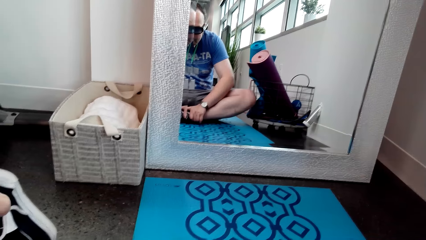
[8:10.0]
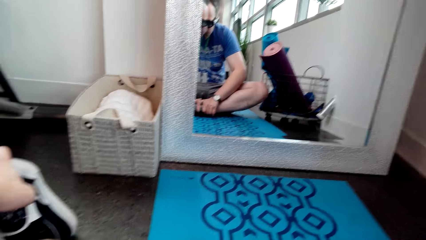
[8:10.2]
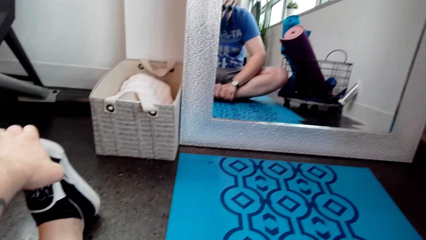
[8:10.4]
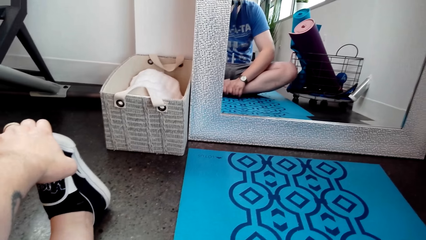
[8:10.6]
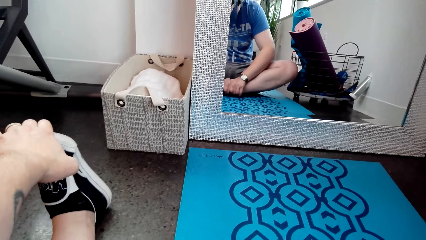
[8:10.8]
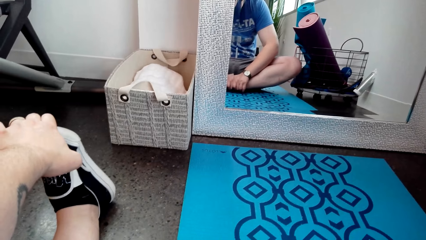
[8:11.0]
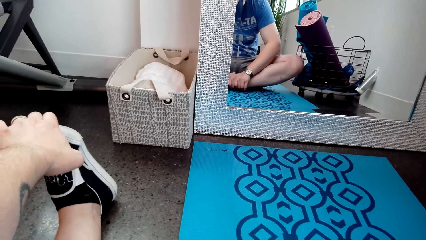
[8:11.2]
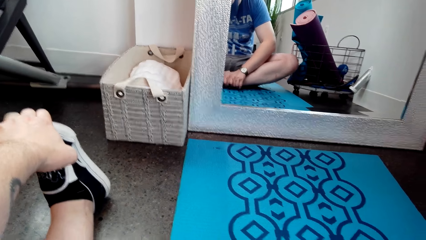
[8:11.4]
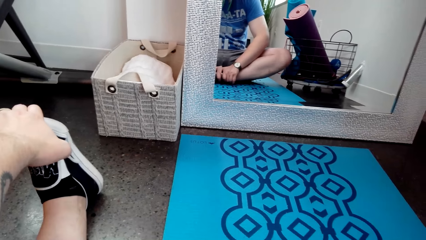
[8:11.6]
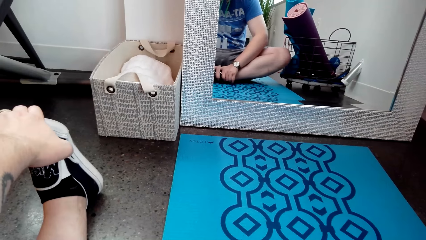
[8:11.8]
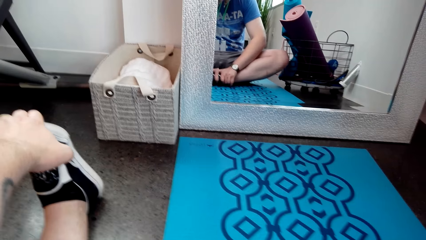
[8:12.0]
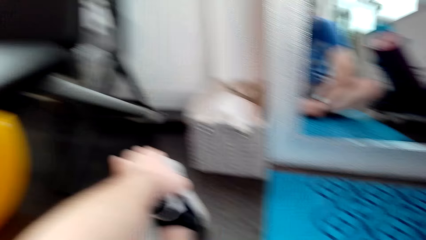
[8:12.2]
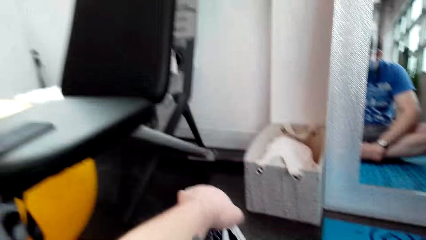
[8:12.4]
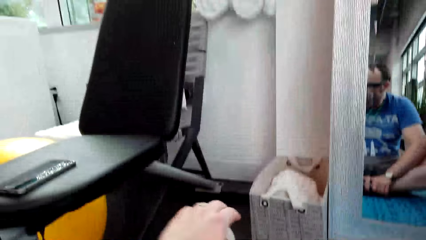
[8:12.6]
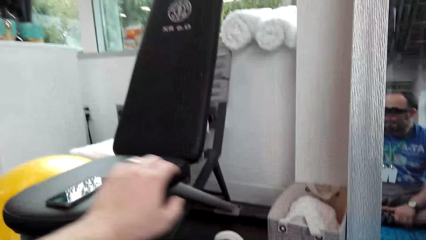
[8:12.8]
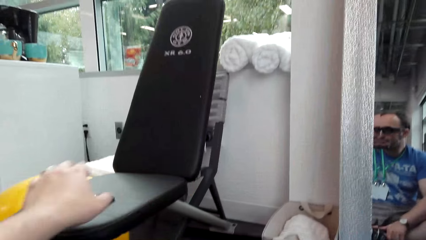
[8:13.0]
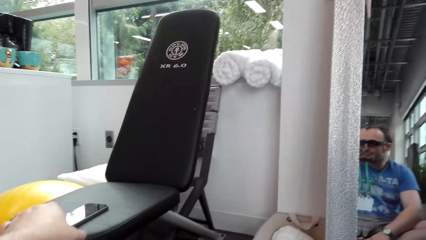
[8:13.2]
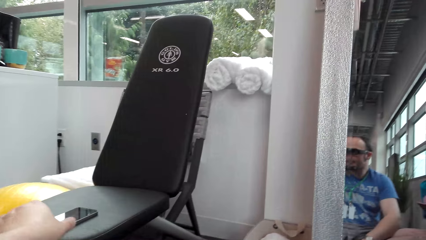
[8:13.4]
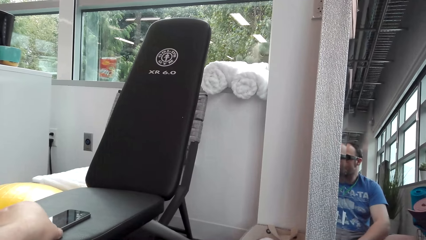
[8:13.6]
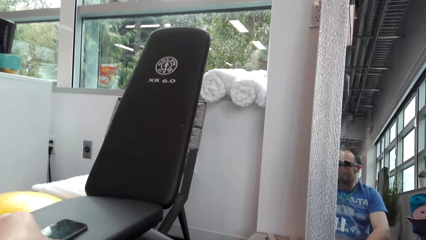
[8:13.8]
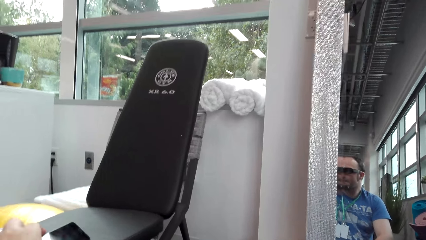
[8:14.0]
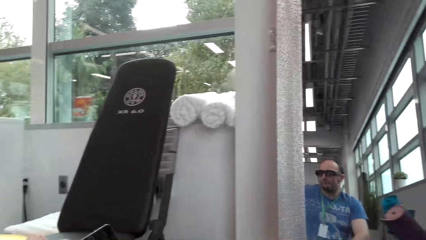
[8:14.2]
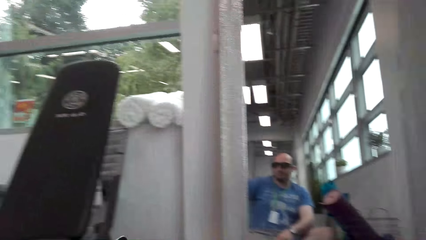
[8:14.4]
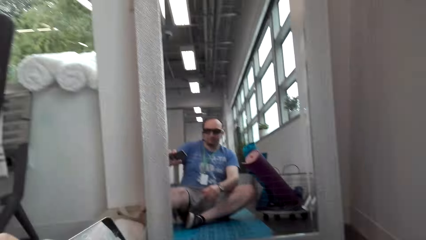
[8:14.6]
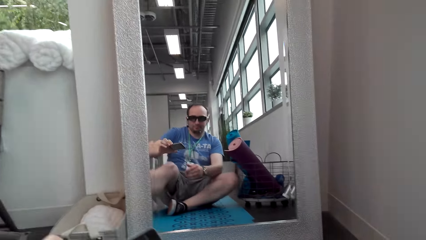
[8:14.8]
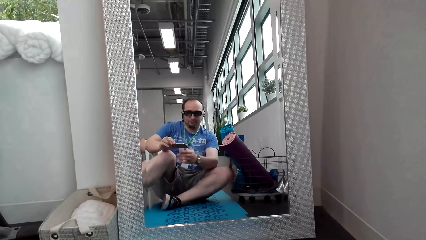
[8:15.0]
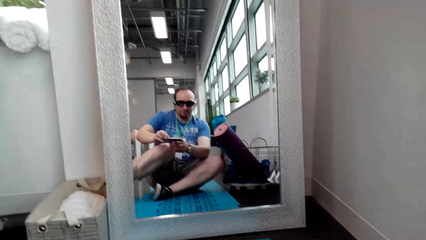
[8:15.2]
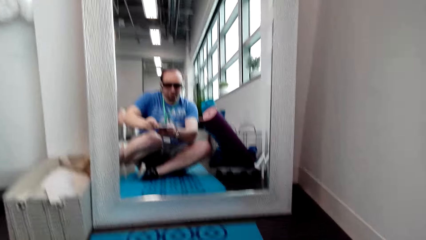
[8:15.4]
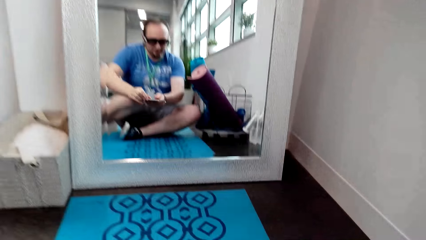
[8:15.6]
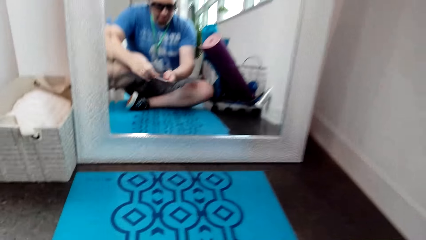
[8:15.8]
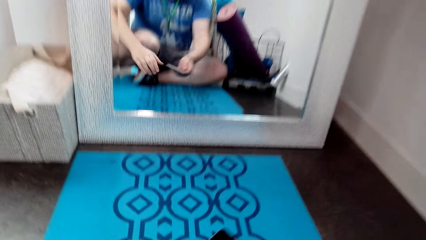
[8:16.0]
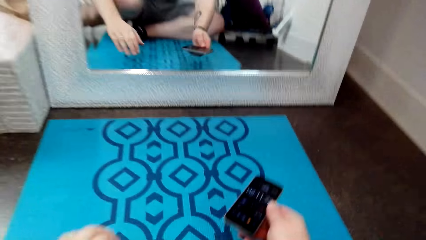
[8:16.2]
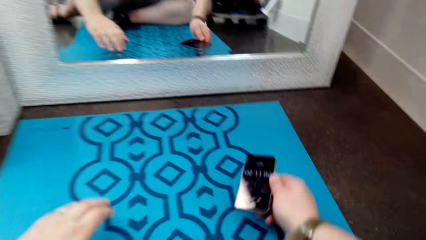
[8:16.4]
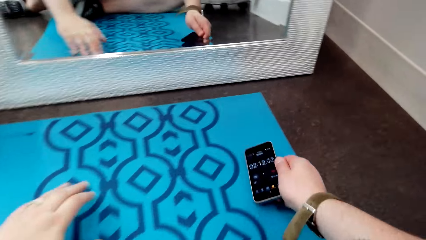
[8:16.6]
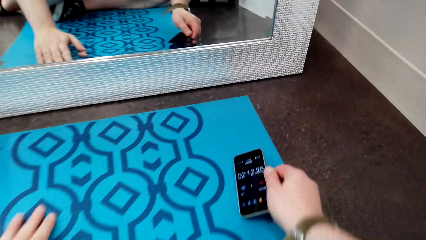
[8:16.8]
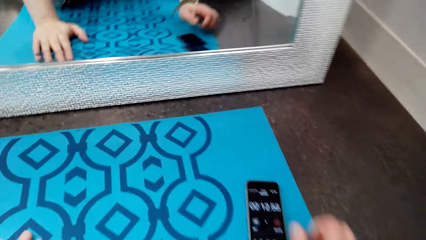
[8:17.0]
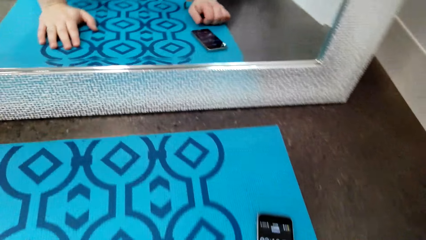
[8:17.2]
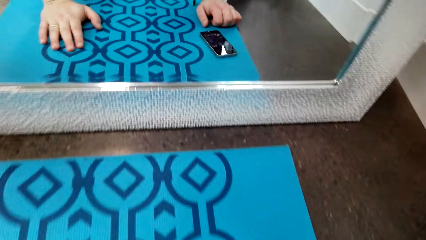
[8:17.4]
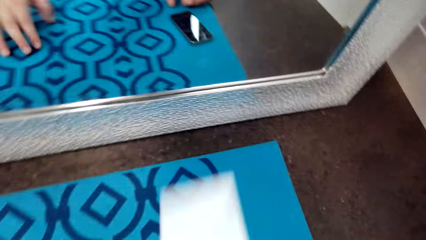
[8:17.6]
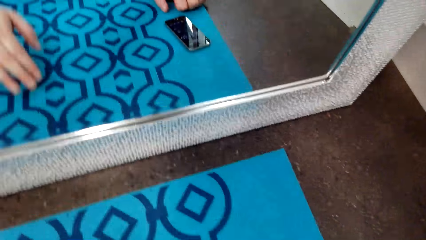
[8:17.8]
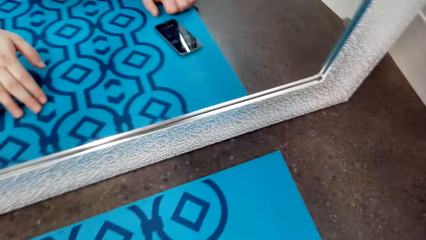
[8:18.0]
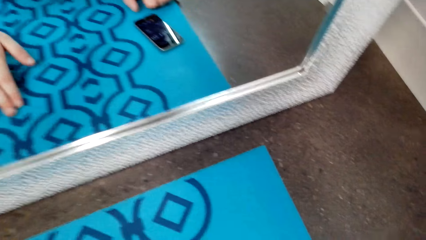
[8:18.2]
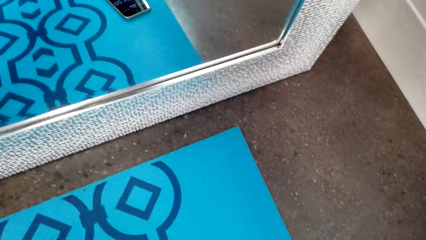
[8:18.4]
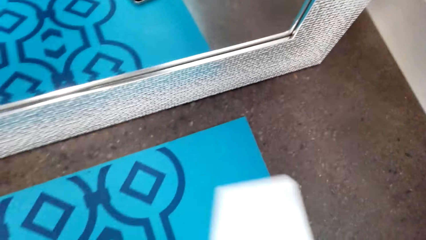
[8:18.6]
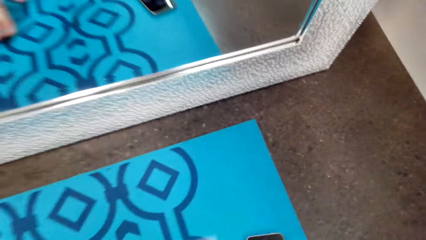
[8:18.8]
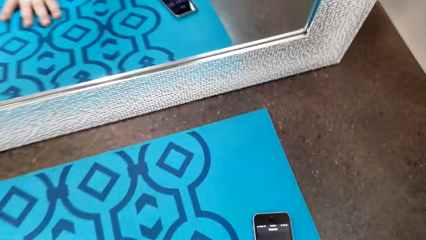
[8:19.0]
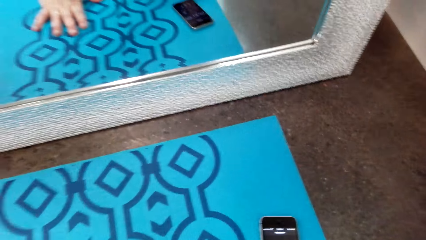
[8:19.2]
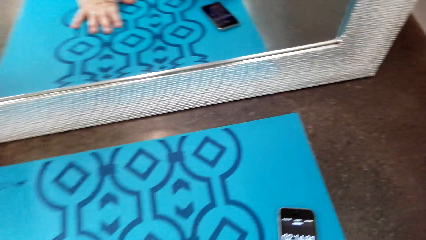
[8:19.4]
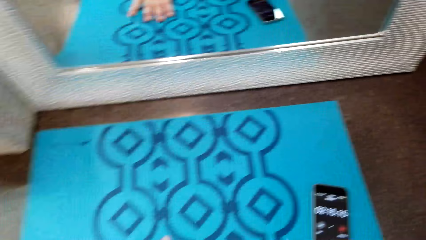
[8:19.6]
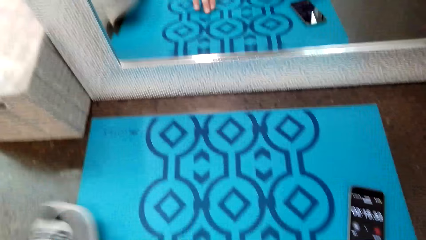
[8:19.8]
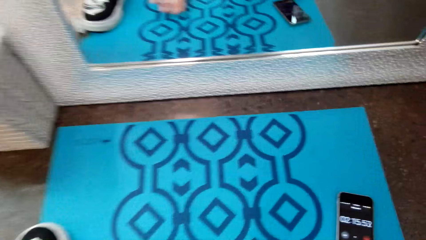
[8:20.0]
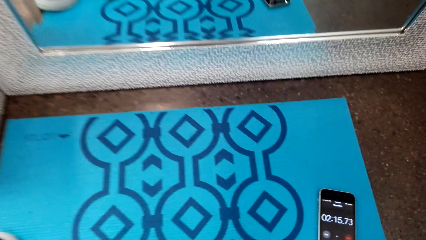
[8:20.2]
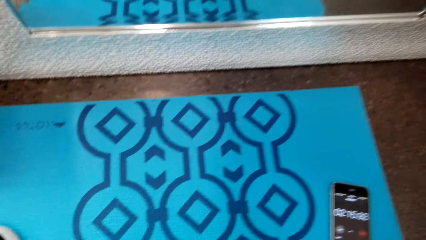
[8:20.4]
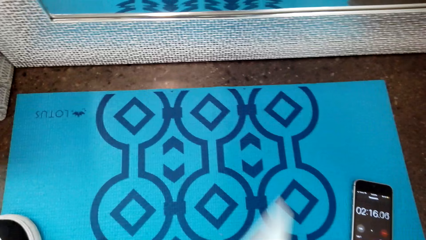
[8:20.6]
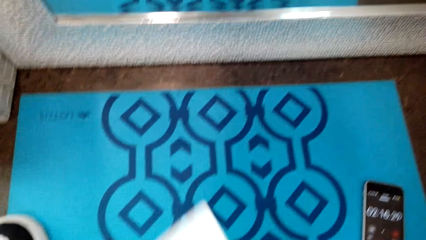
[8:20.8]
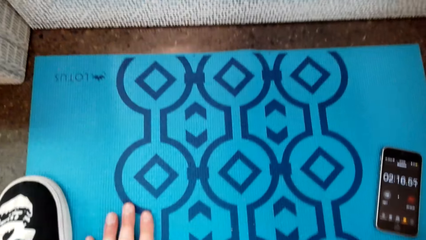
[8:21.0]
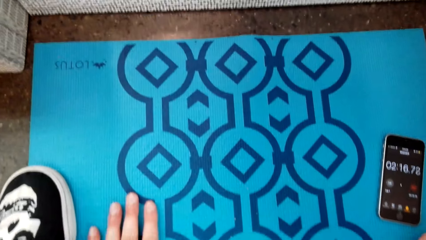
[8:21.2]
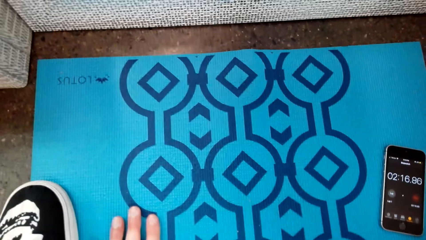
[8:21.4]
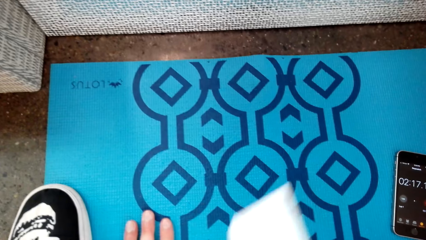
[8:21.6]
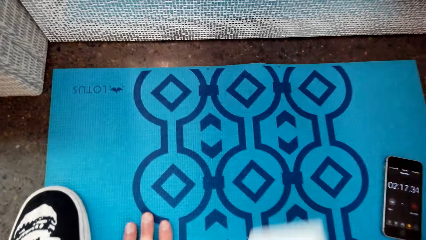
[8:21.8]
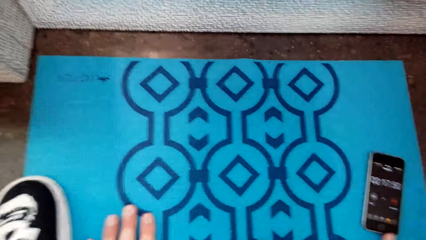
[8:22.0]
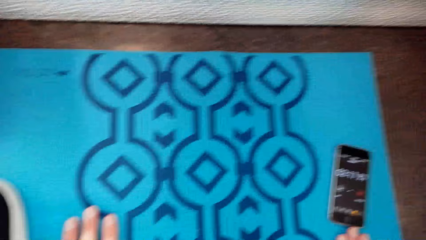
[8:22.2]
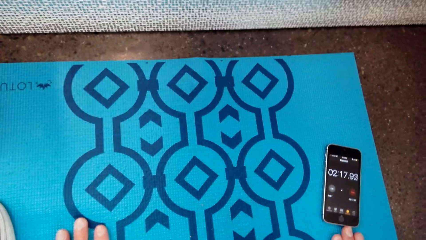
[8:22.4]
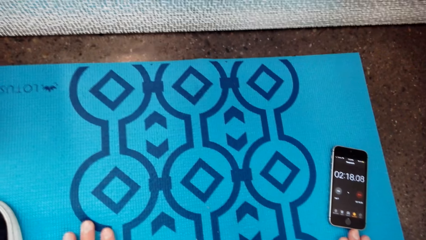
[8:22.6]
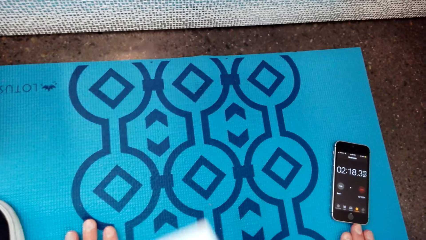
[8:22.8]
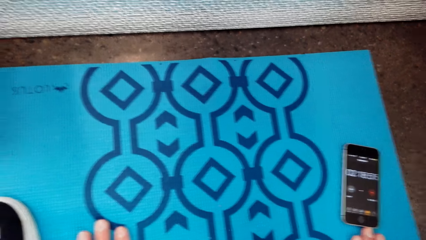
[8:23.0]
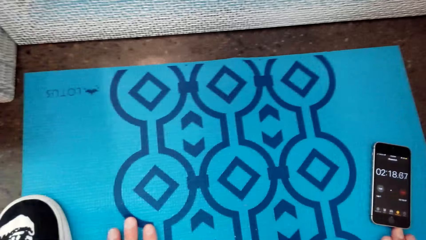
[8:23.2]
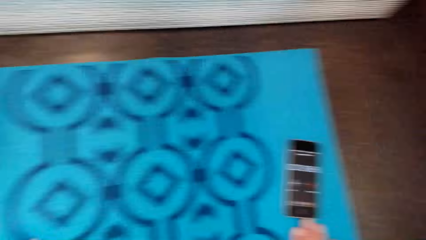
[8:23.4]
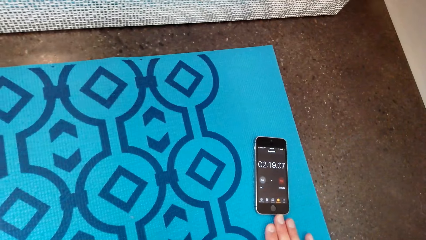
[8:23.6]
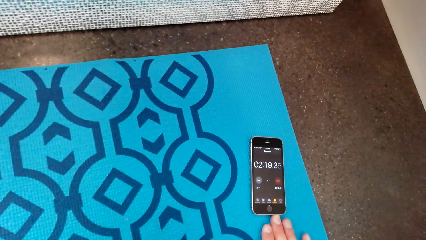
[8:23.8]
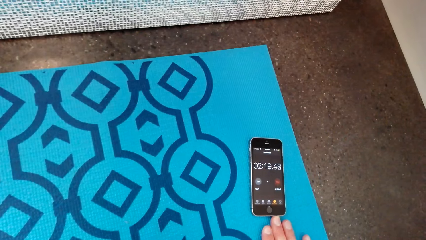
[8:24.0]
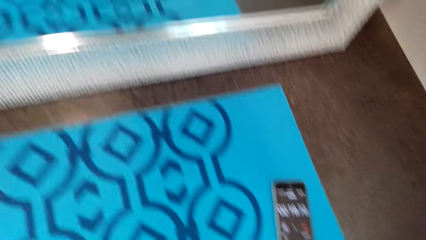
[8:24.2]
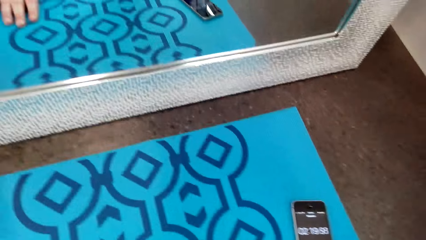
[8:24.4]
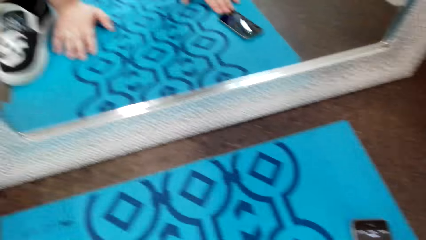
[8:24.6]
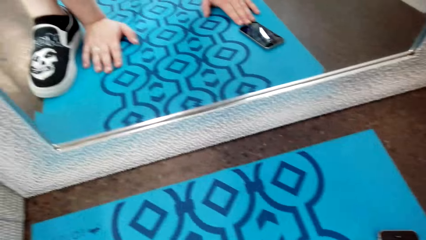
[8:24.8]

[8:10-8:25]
The camera wearer stretches the left leg. They take the phone from the workout bench. They shift the phone to the right hand. They operate the phone. They drop the phone on the workout mat. They work out in front of the mirror. They place hands on the mat. They stare at the mat.
